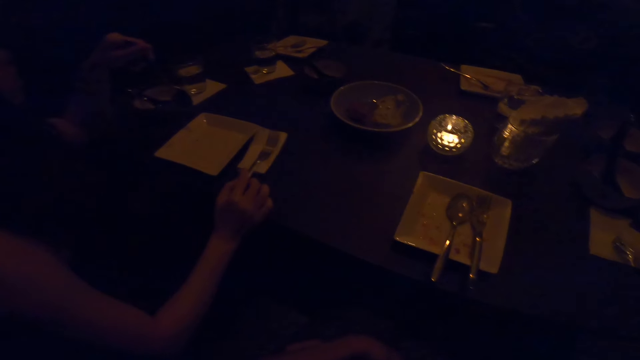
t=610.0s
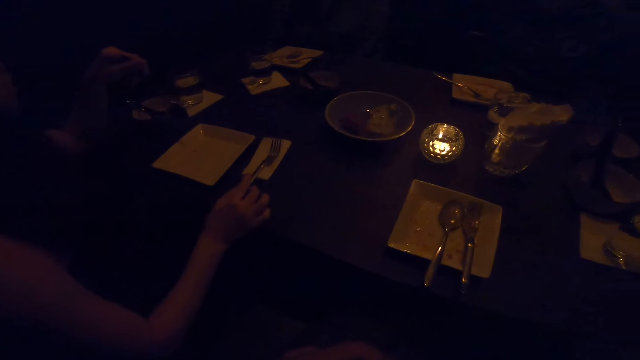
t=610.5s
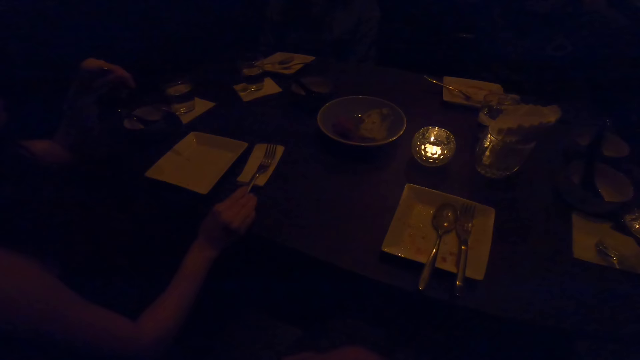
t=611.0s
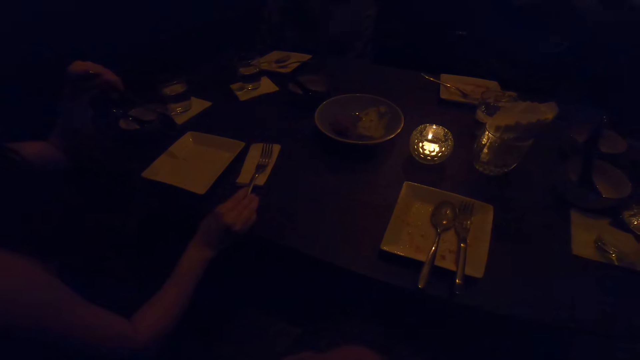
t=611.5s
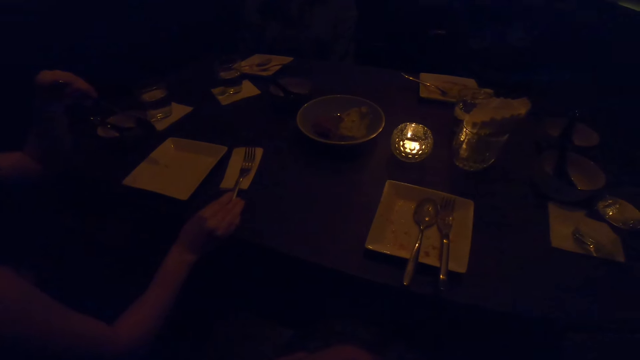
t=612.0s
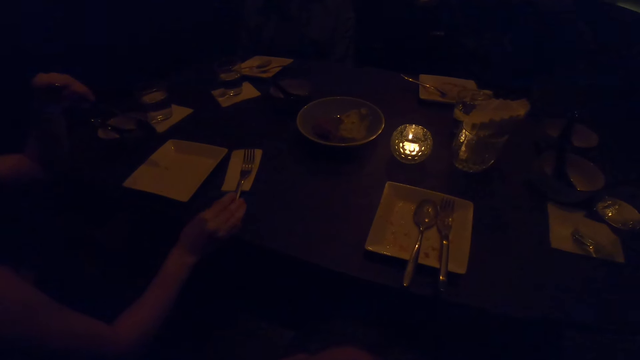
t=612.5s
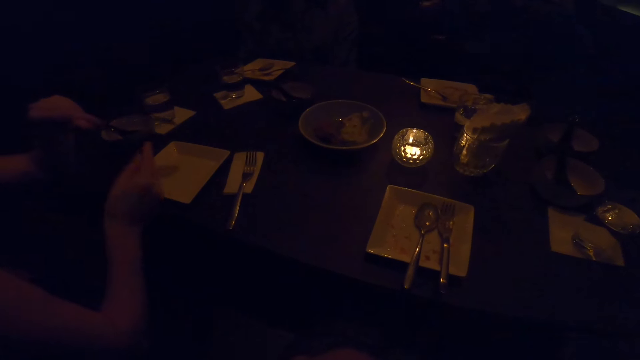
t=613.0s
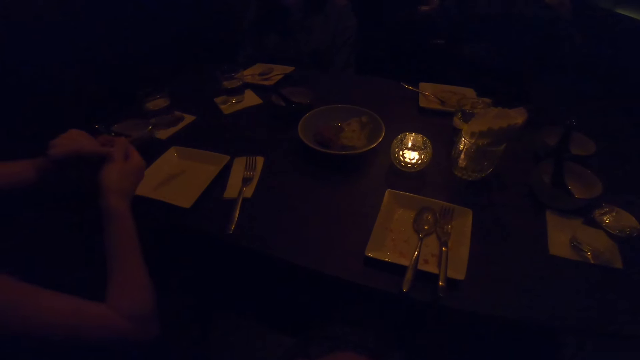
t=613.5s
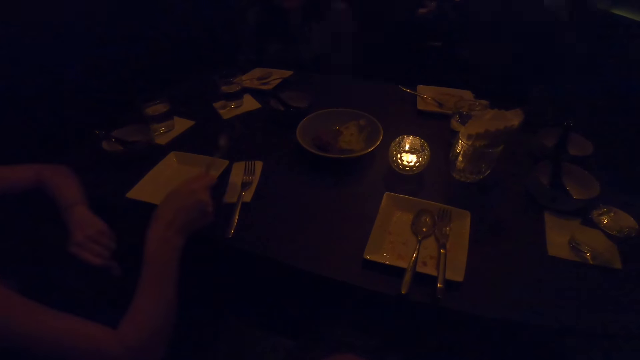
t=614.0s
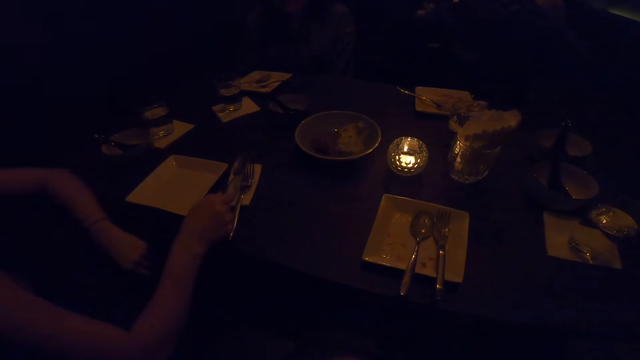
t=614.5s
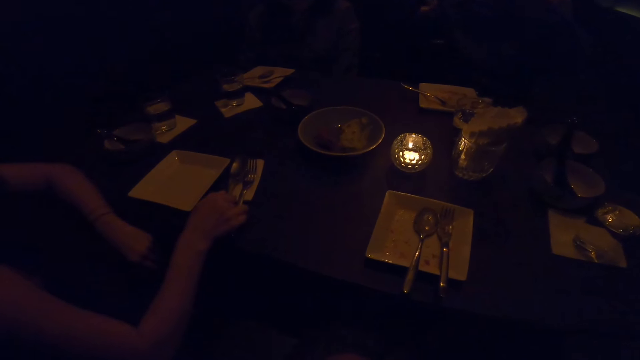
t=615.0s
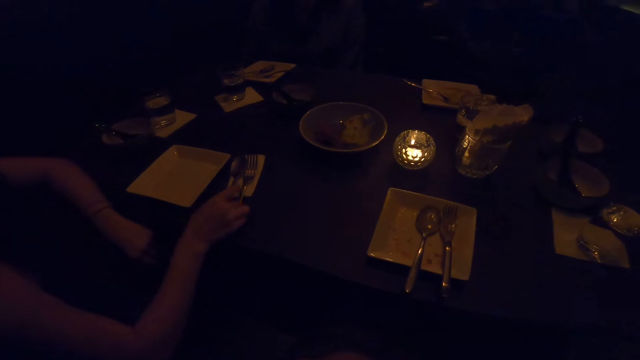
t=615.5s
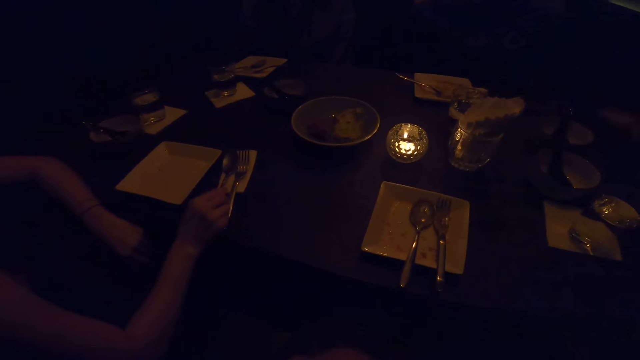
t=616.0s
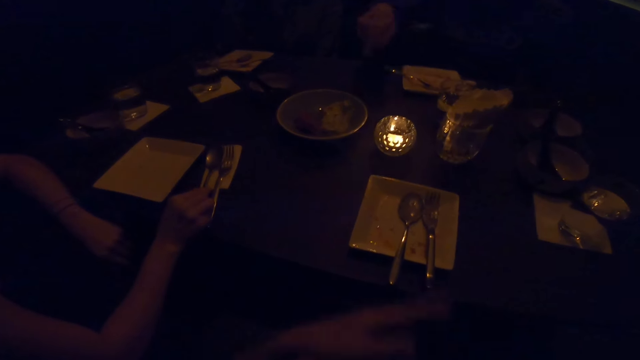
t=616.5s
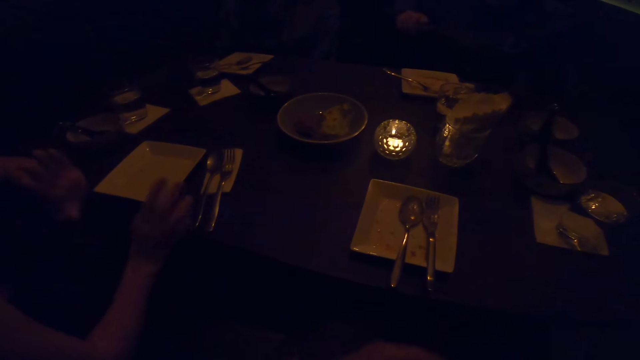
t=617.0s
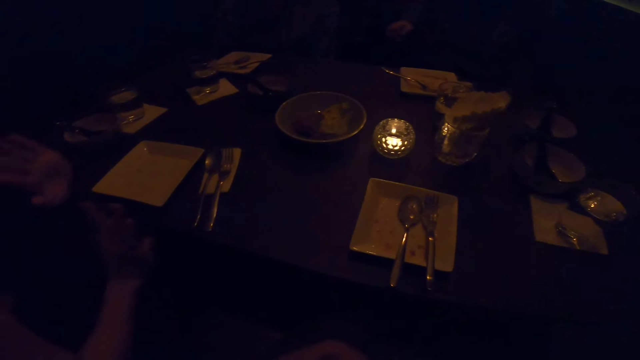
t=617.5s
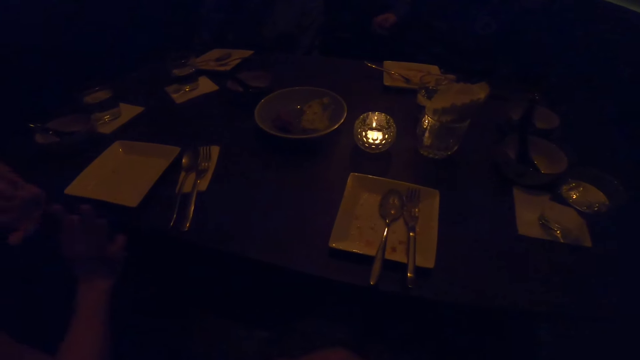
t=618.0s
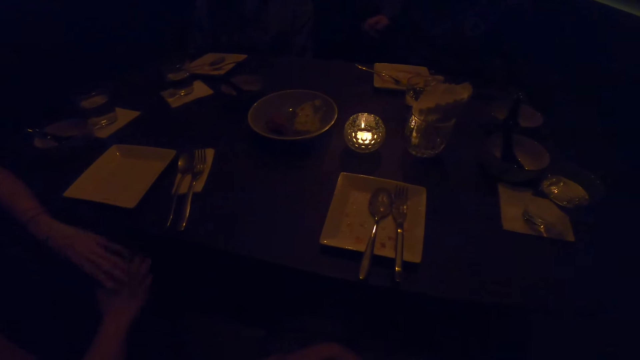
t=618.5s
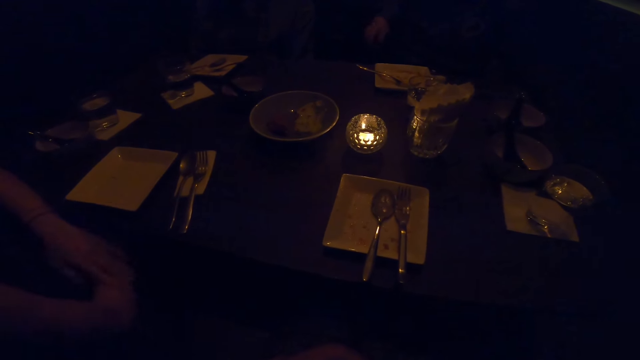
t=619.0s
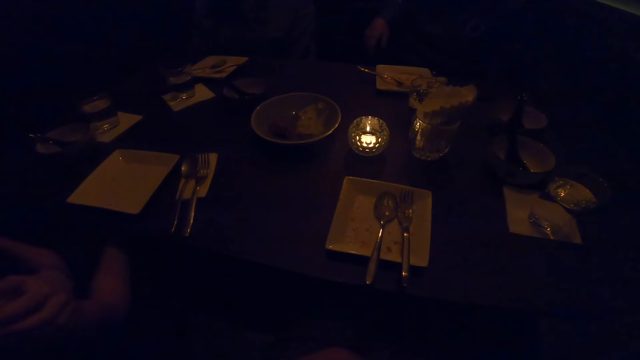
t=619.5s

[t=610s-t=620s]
The camera wearer puts the spoon on the table. The man stops eating from the plate on the table. The man puts the spoon in the other hand, puts the spoon down and shakes his hand.

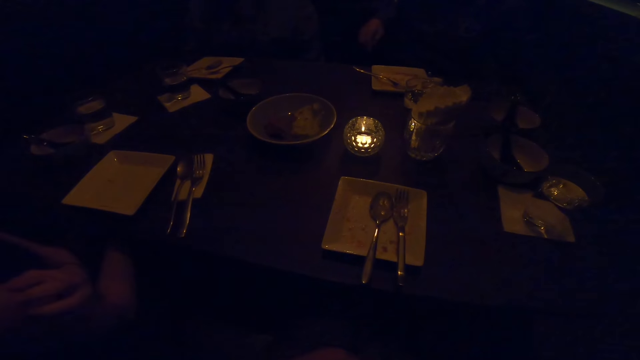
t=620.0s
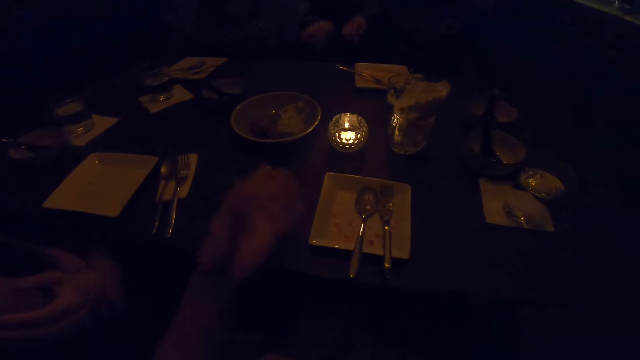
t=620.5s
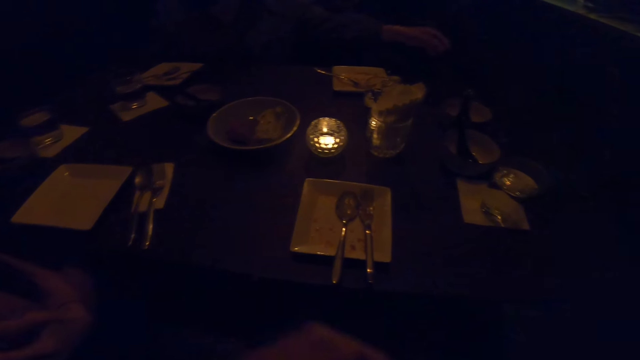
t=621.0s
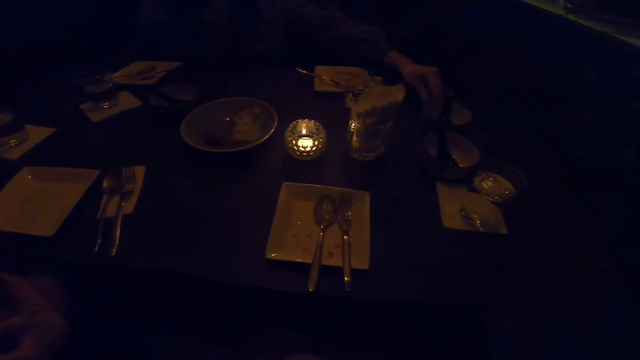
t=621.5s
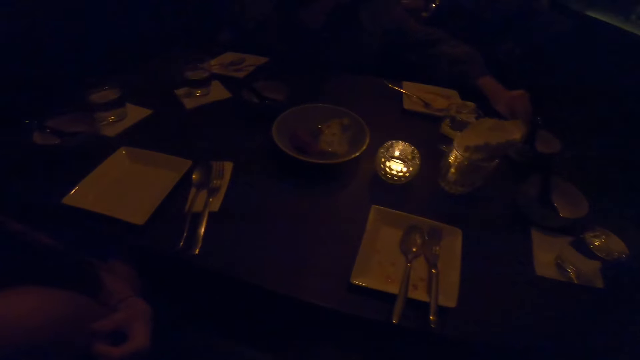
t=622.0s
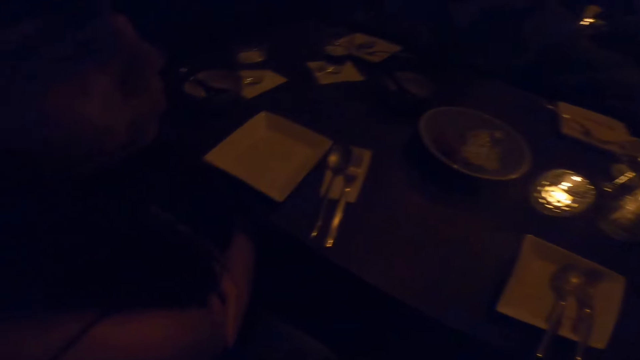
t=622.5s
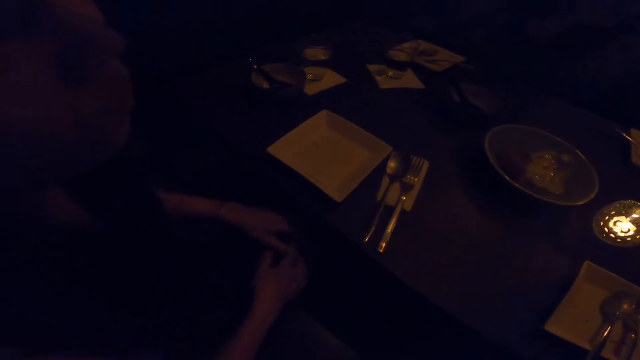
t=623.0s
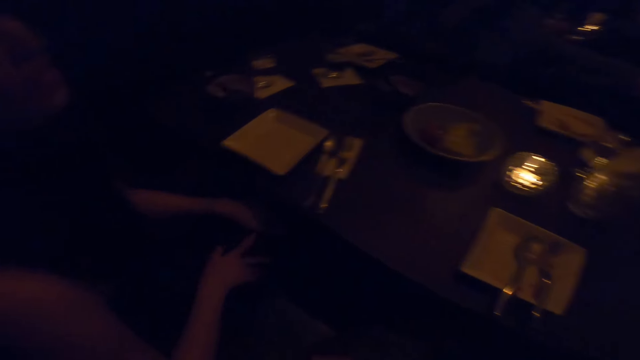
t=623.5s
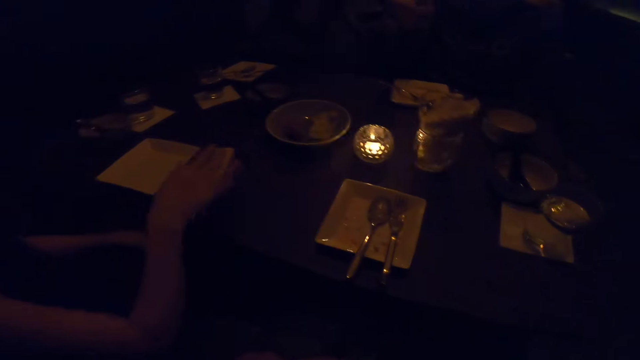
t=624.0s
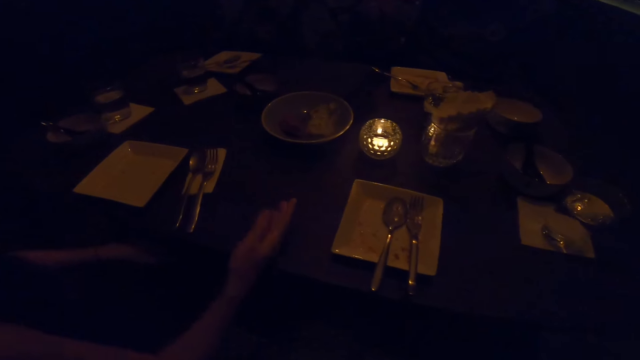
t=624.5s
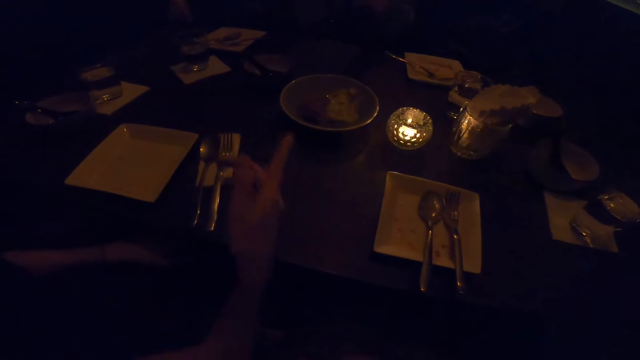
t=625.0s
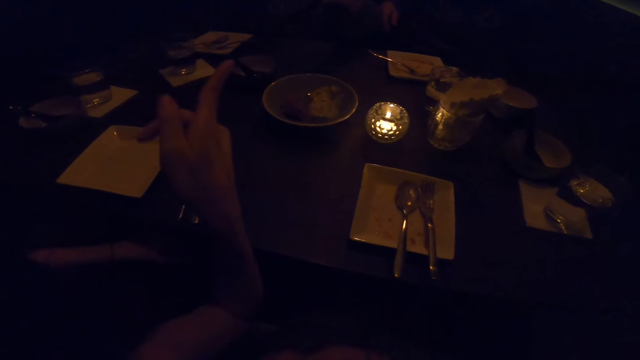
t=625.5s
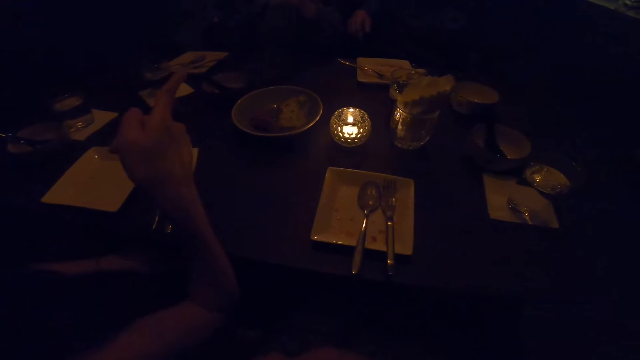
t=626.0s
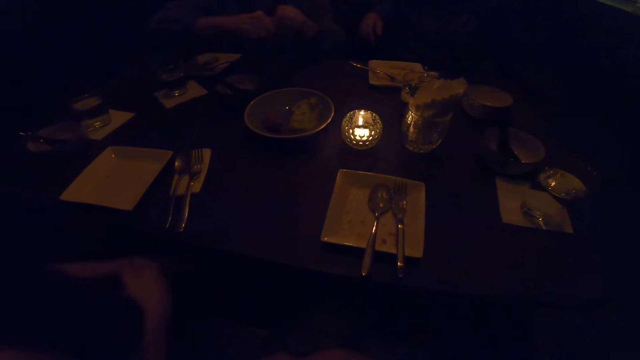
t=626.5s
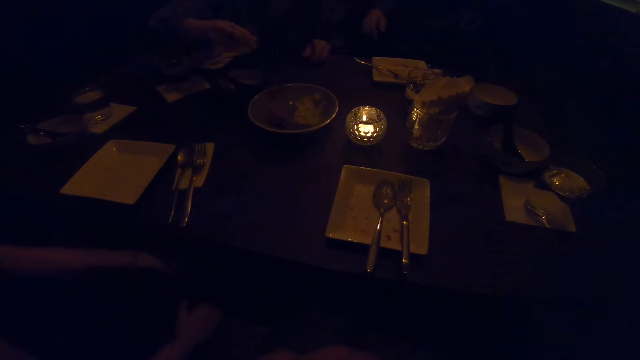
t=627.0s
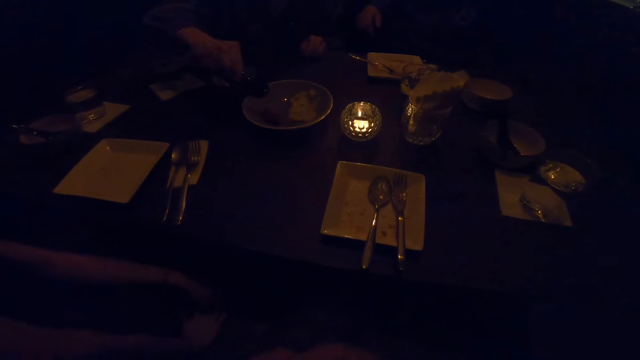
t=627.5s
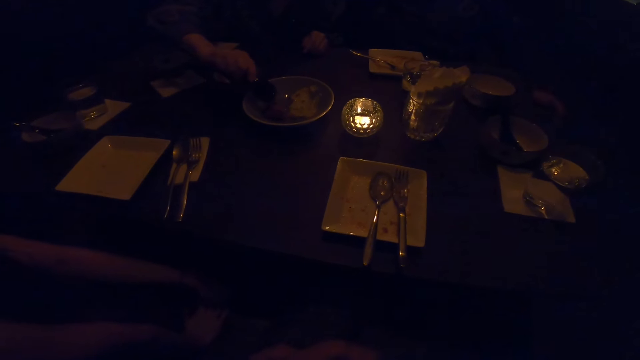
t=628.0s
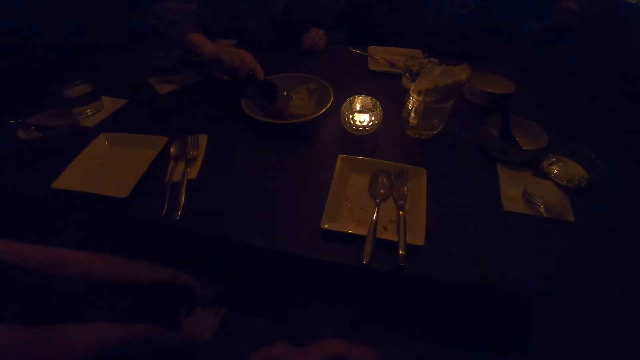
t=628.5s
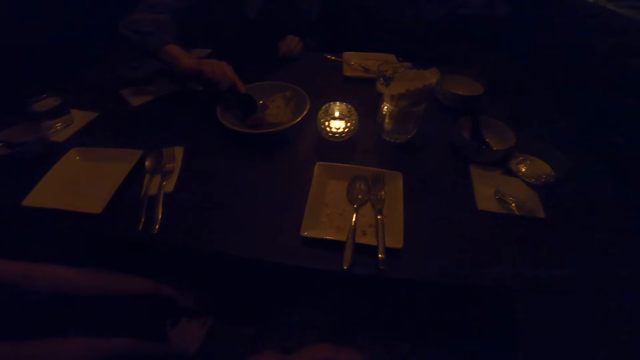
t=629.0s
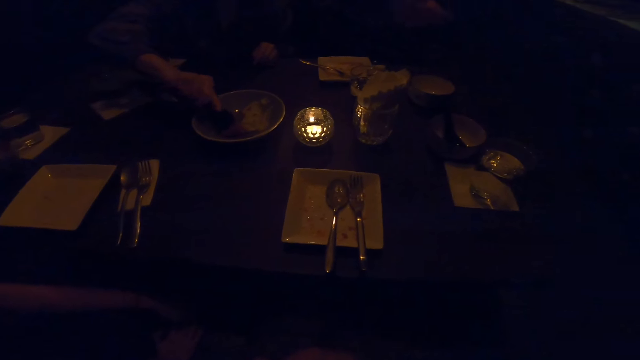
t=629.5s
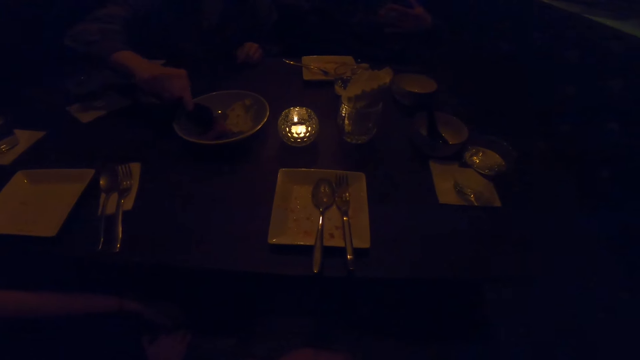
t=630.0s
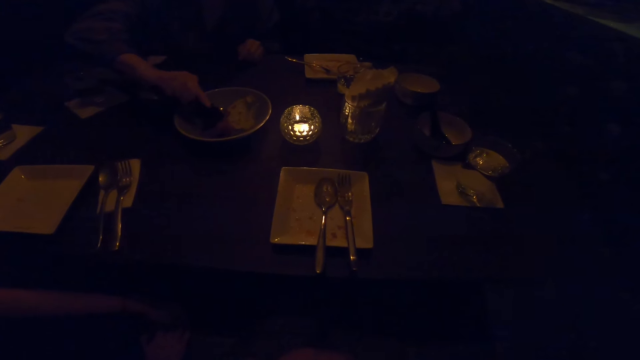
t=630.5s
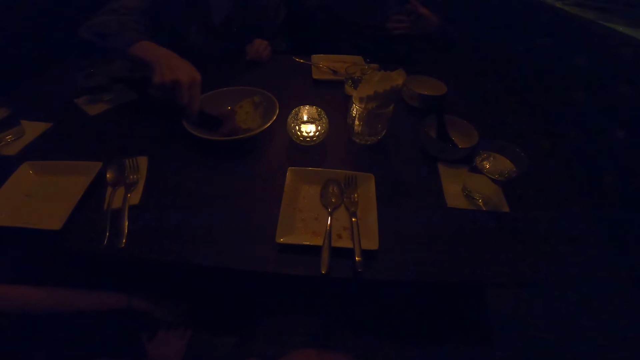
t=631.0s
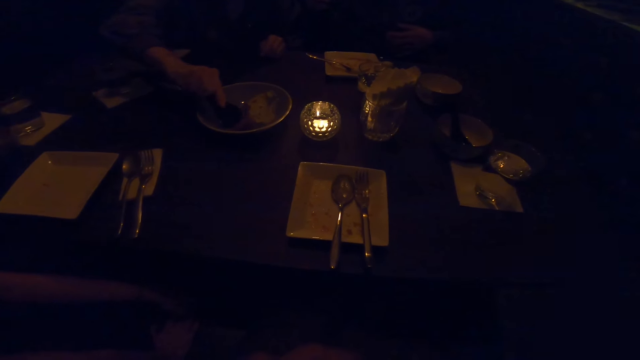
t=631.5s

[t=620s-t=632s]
A woman moves her hand and takes the plate. A man puts his hand on the table. The man demonstrates with his right hand and points his finger. The man puts his right hand down. The woman takes the meat.
